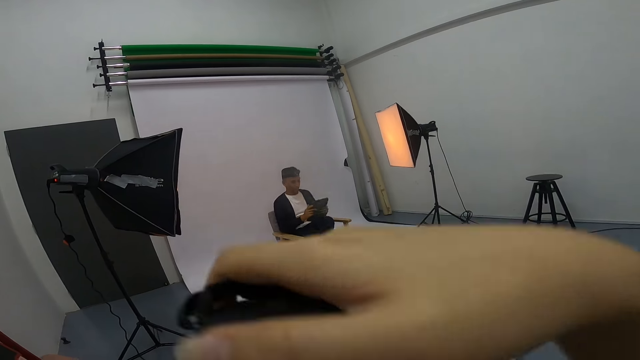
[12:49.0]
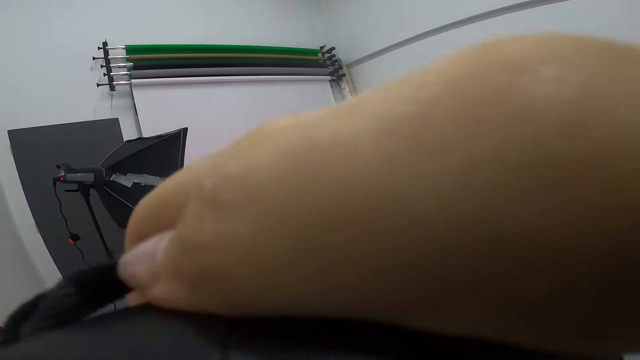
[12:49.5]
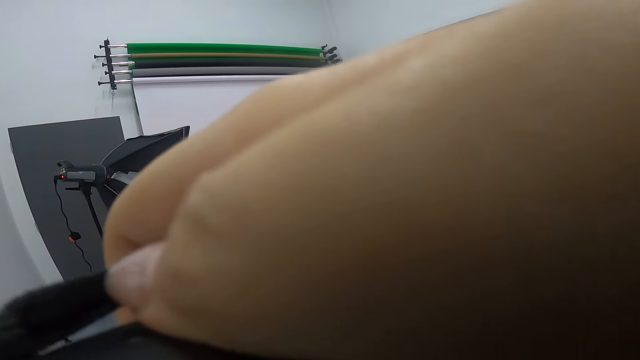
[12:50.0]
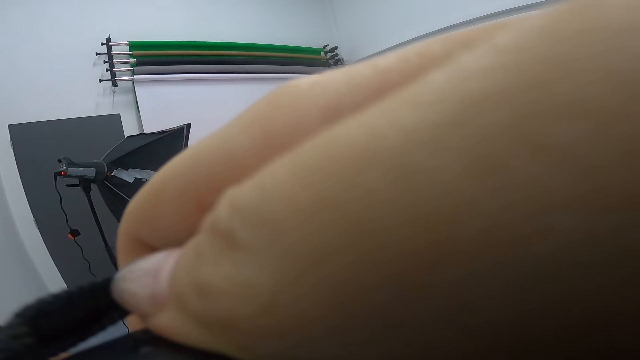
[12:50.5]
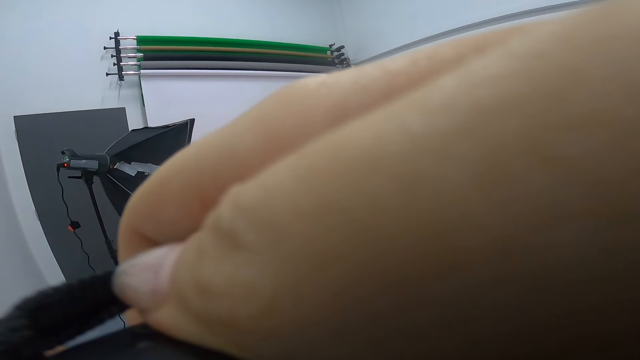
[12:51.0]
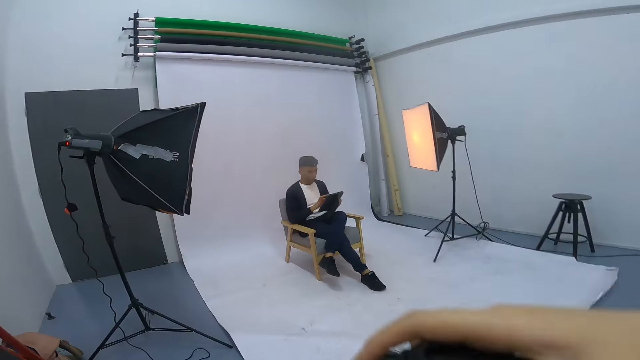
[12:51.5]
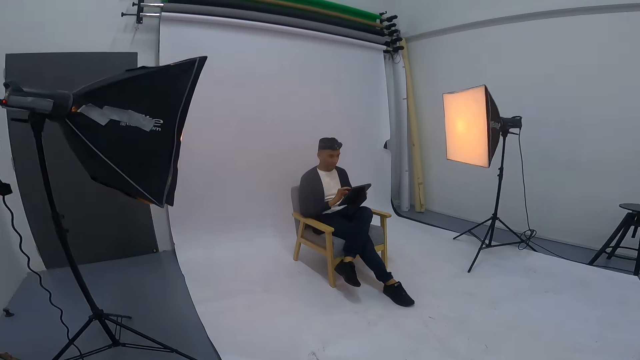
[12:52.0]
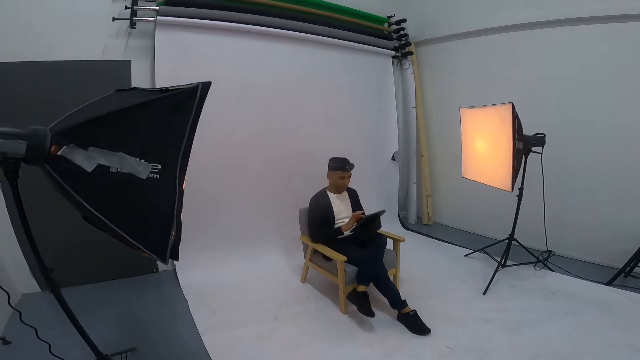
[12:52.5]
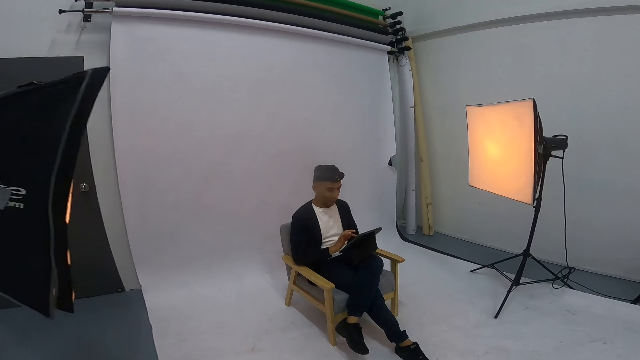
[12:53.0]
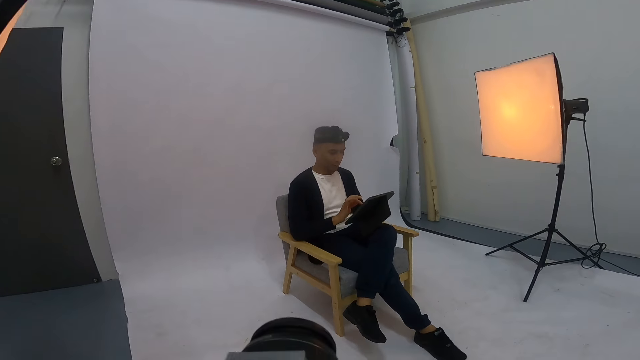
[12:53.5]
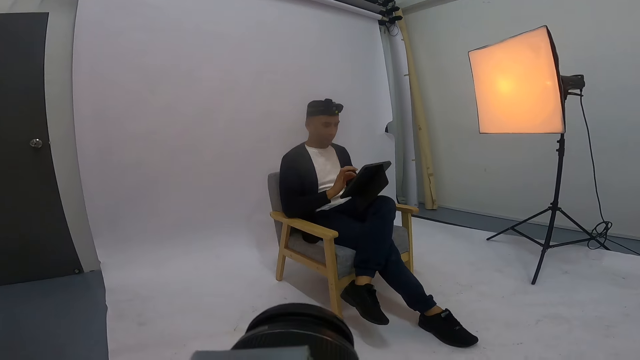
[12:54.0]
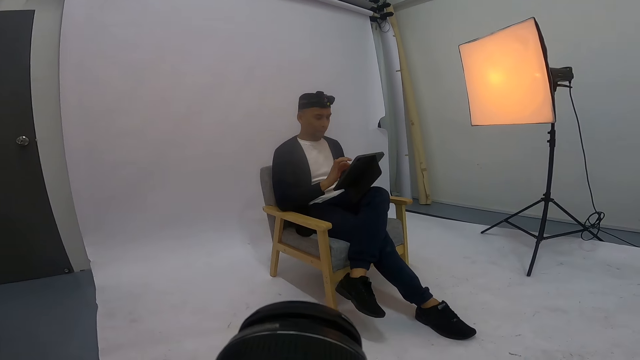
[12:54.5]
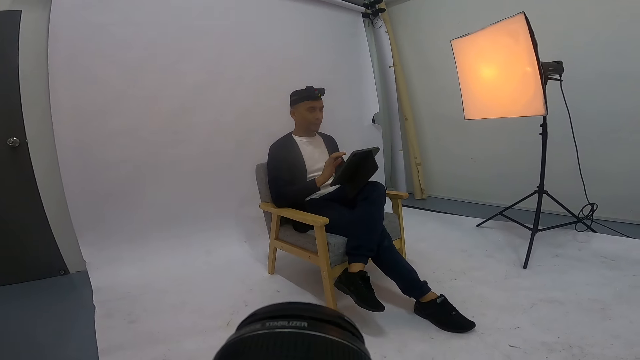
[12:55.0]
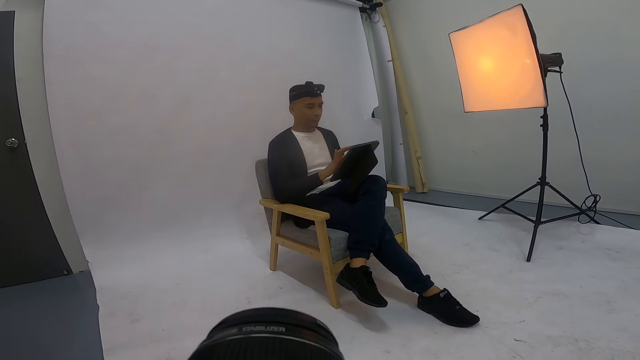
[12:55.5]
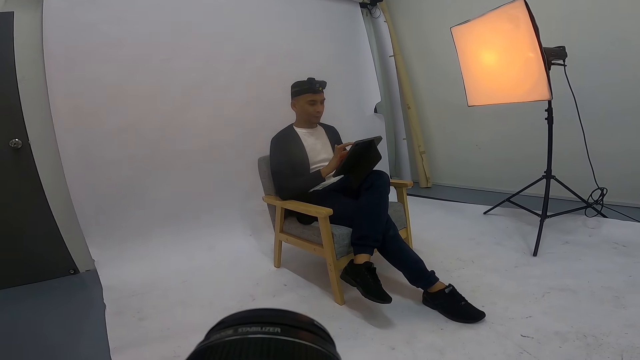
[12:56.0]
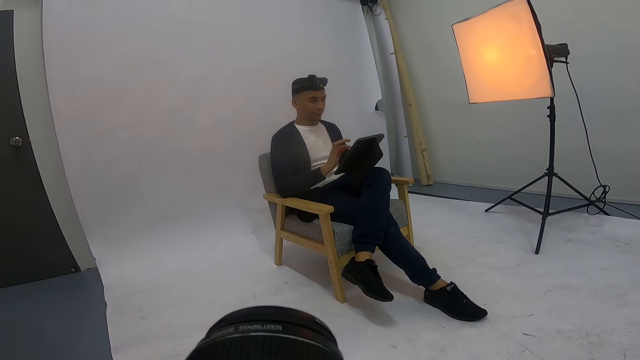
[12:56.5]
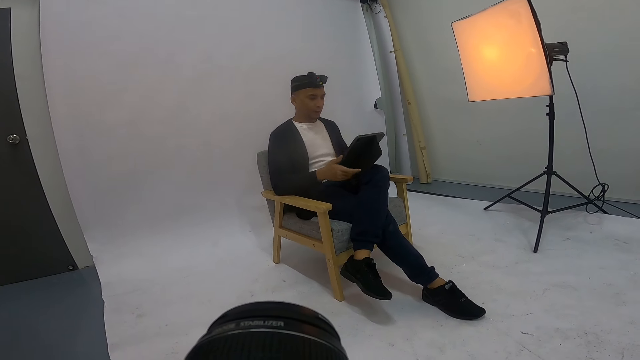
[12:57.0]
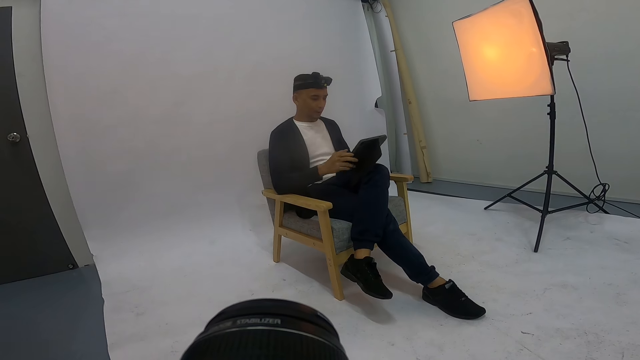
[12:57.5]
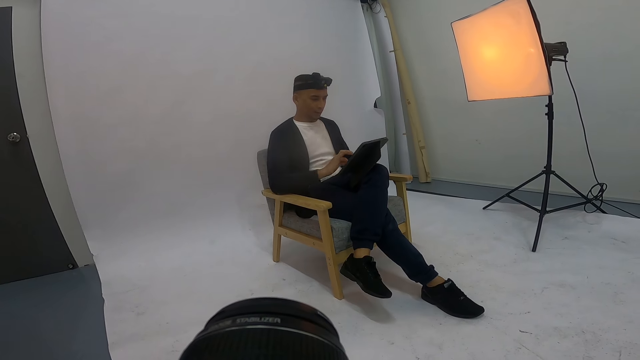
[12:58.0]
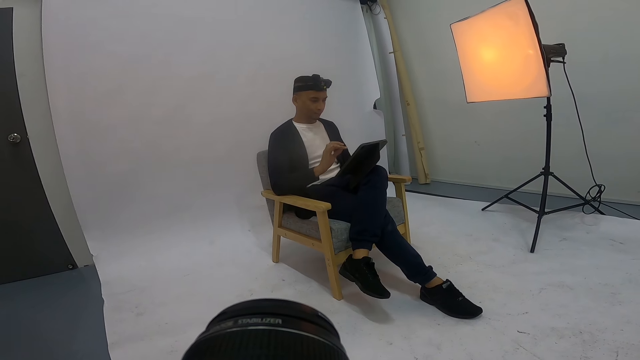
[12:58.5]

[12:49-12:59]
A man holds the laptop. The camera wearer lifts a camera. They take a photo of the man. They lower the camera. The man operates the tablet and scrolls the iPad. The camera wearer takes a photo of the man. The man operates the tablet. The camera wearer takes a photo of the man. The man operates the tablet.

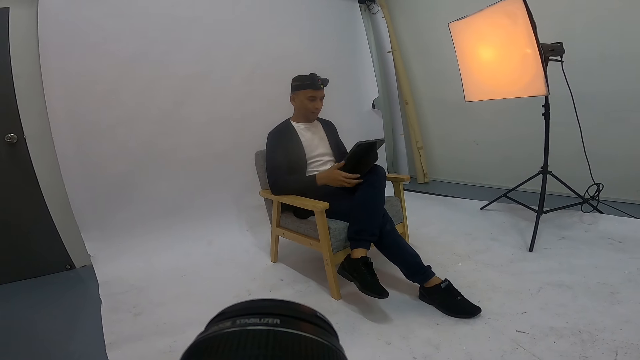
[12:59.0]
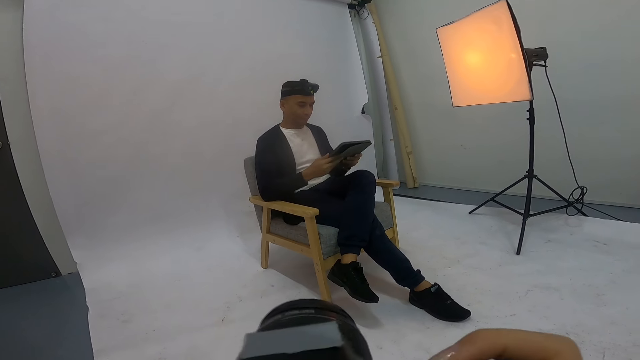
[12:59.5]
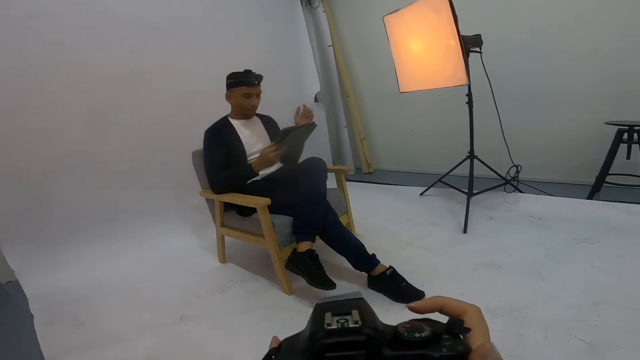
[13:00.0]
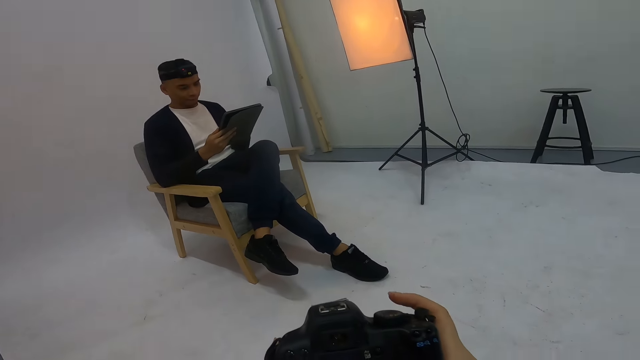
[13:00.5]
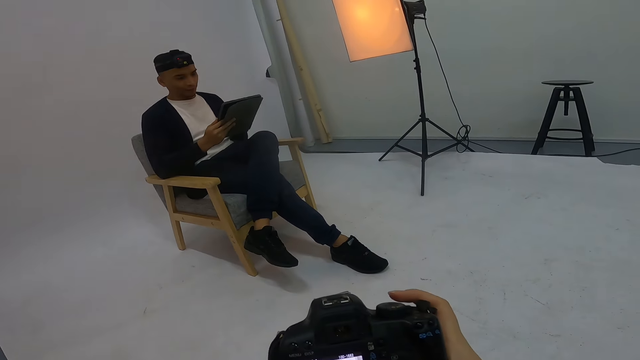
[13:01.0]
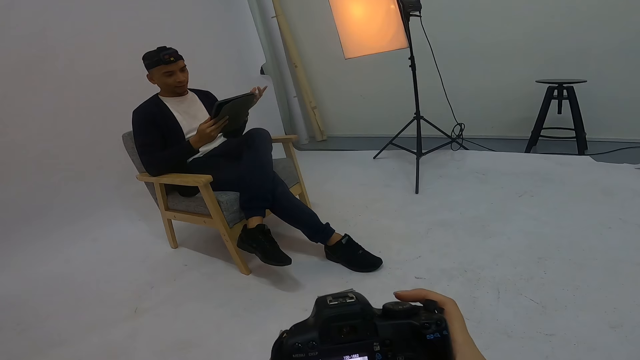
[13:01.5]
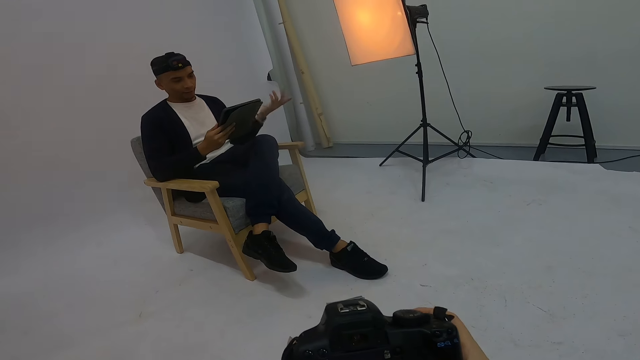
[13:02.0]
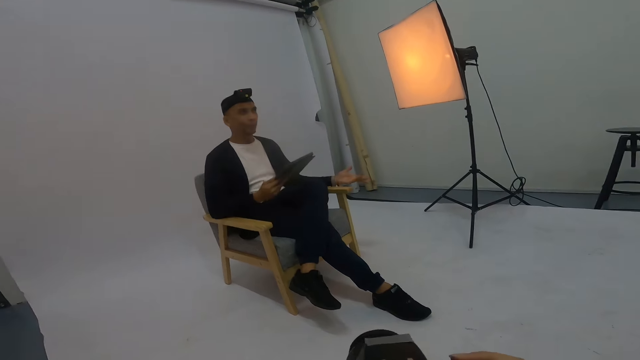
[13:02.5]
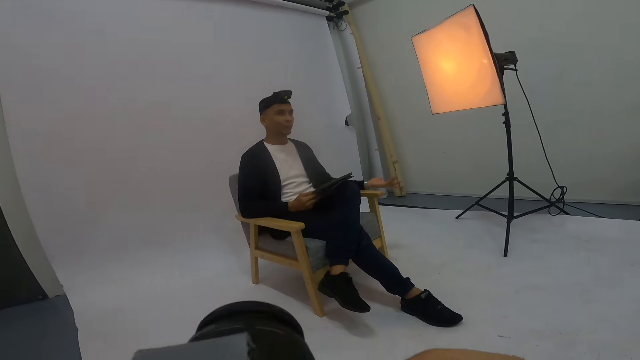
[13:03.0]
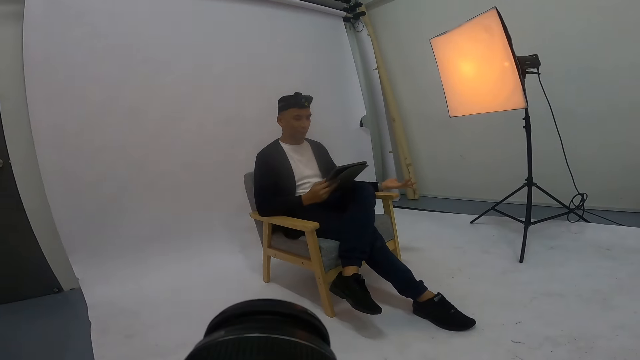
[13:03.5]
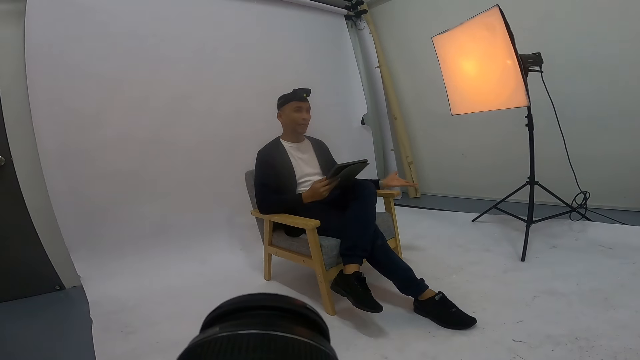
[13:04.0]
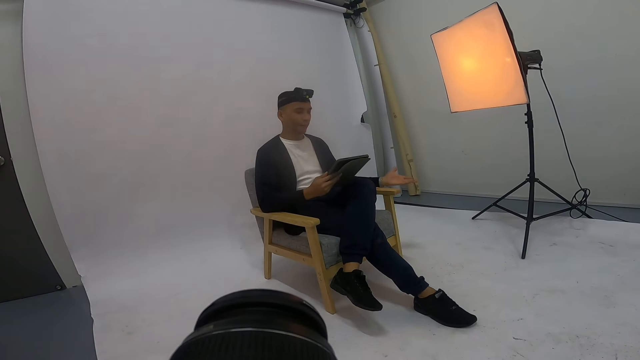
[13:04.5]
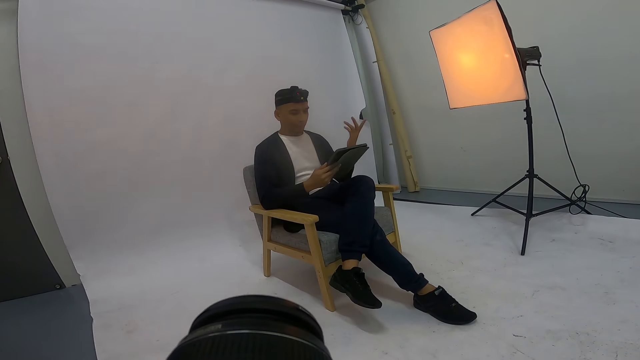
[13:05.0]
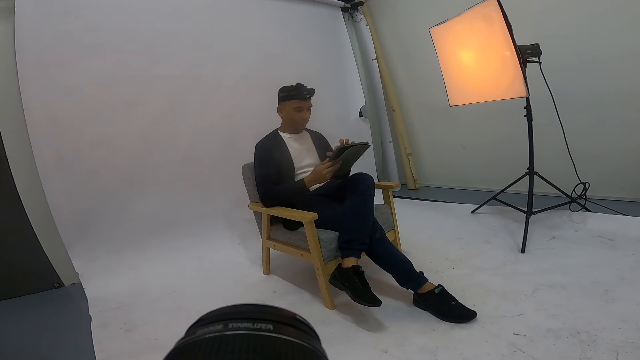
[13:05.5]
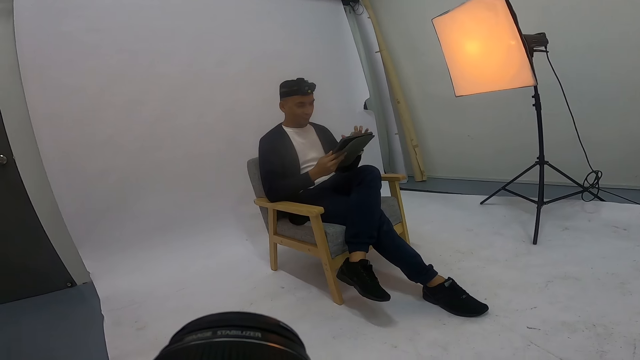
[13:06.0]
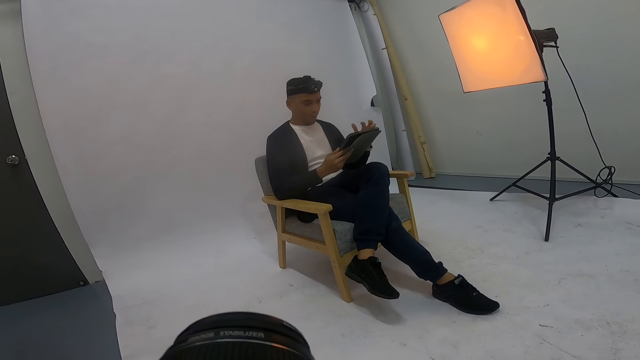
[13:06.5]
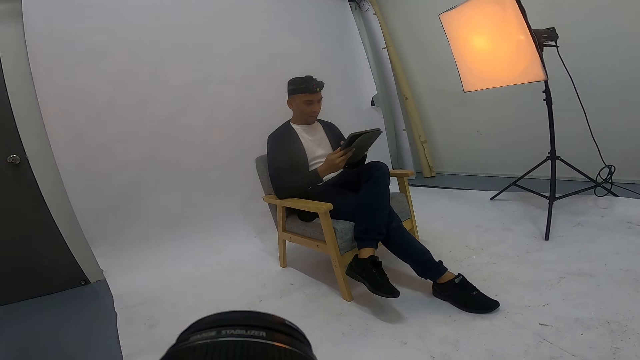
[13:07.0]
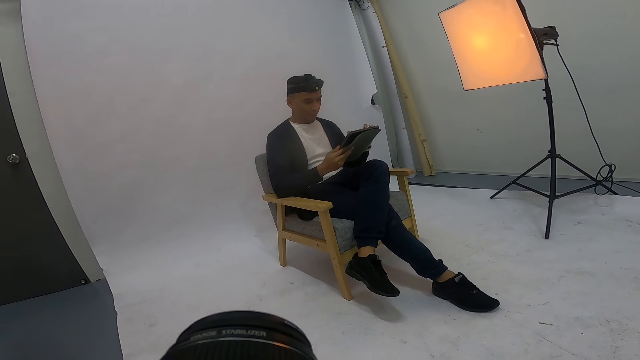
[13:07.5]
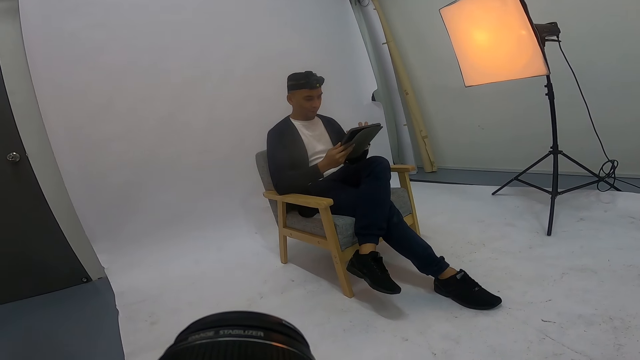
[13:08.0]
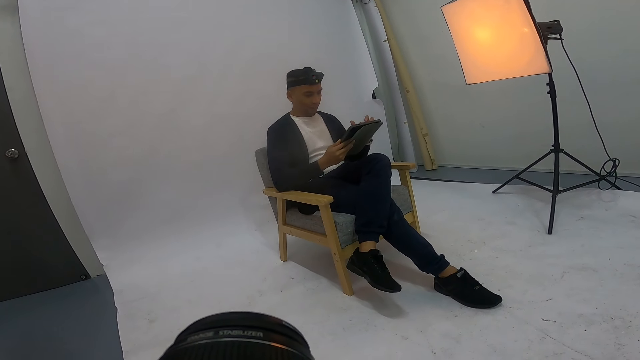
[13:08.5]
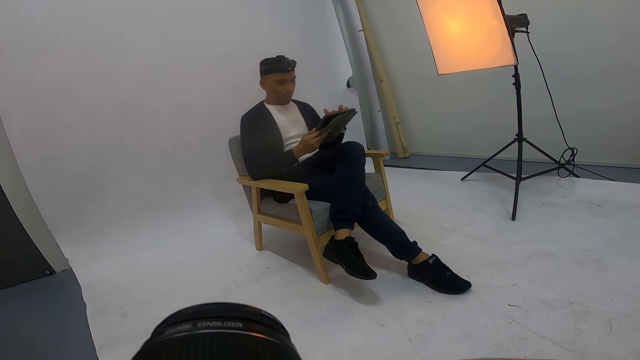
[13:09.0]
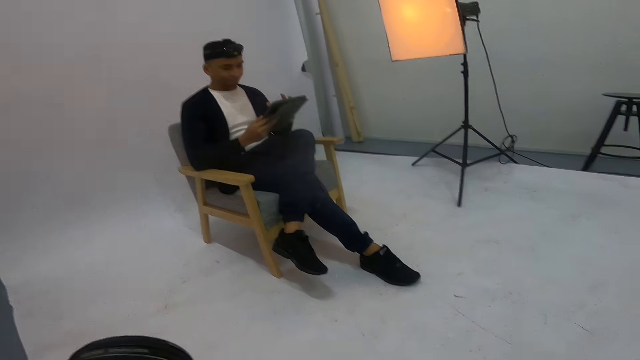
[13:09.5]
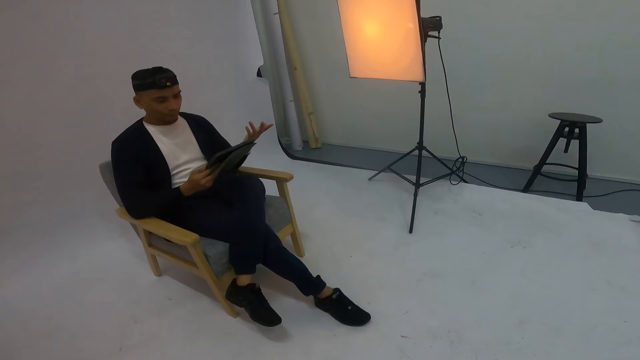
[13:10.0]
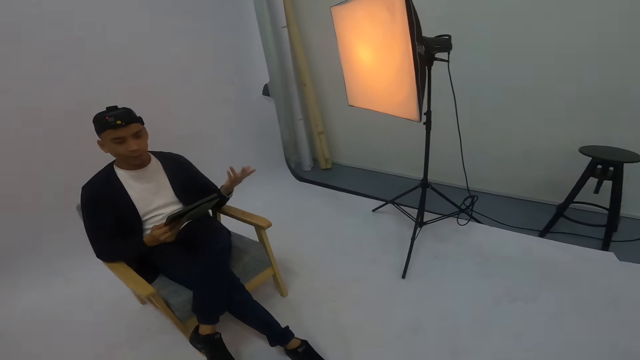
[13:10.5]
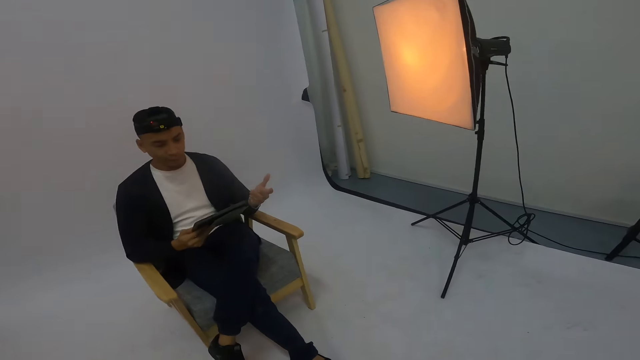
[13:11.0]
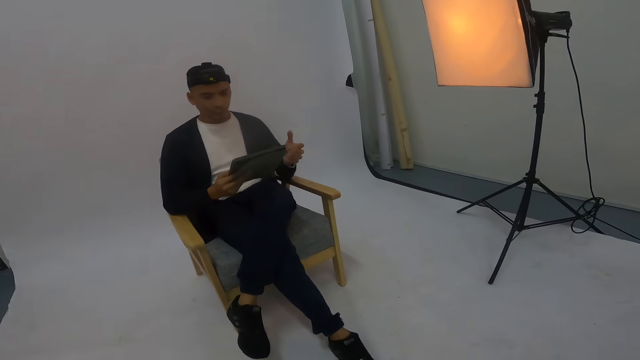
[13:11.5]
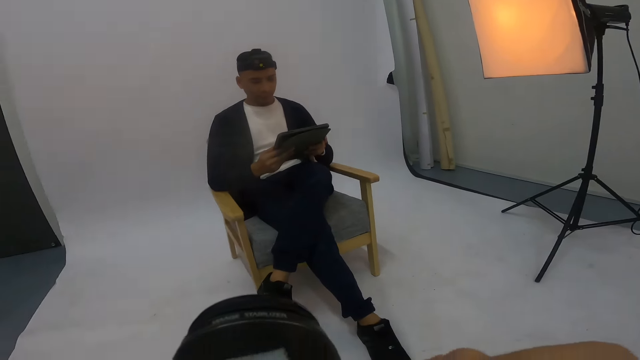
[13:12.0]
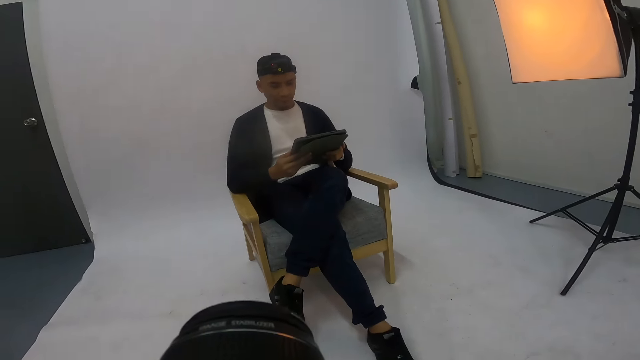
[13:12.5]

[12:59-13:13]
The camera wearer takes a photo shot. A man lifts his left hand, operates the tablet and gestures at the camera wearer. The camera wearer takes a photo of the man. The man gestures at the camera wearer and operates the tablet. The camera wearer takes a photo of the man. The man operates the tablet. The camera wearer takes a photo of the man. The man operates the tablet and gestures at the camera wearer.
